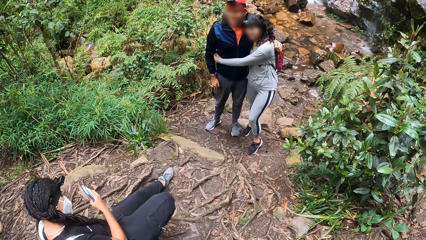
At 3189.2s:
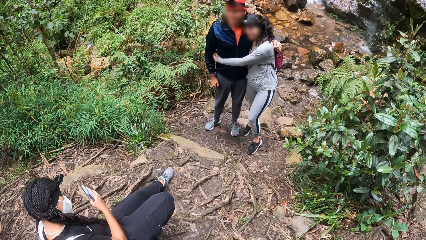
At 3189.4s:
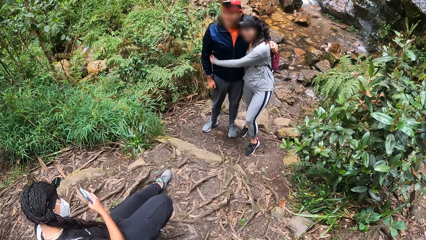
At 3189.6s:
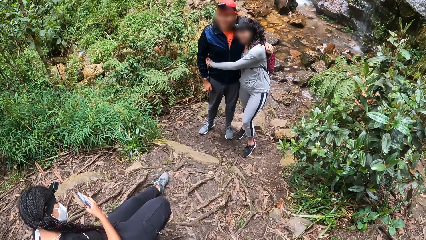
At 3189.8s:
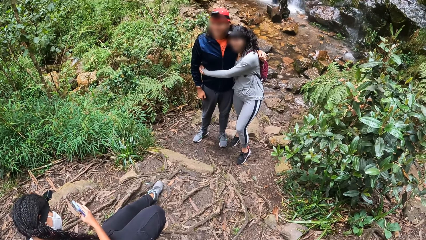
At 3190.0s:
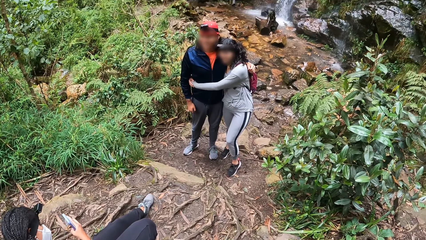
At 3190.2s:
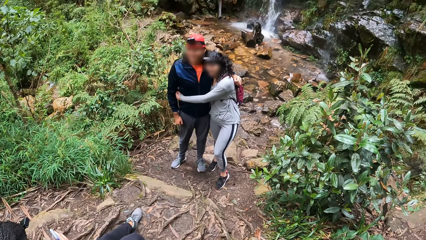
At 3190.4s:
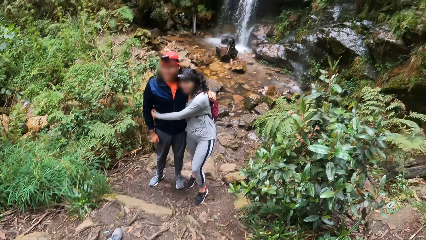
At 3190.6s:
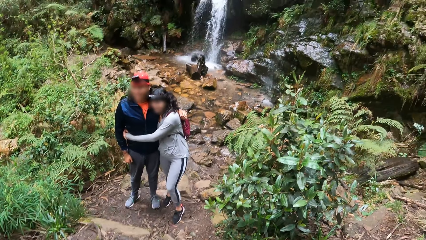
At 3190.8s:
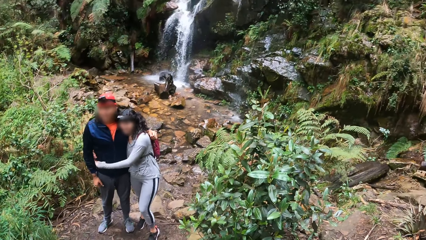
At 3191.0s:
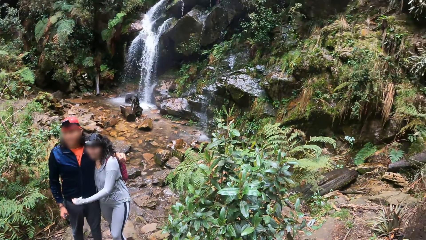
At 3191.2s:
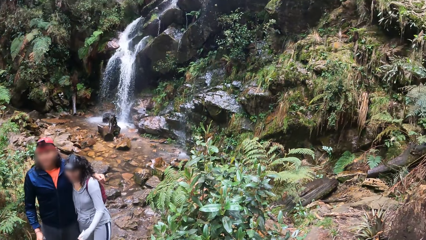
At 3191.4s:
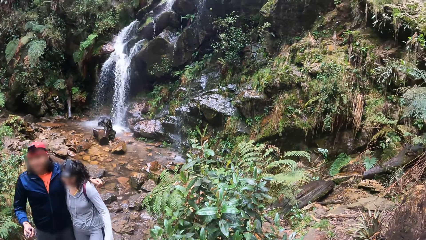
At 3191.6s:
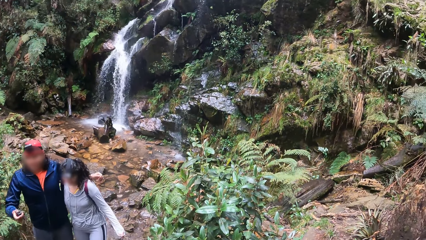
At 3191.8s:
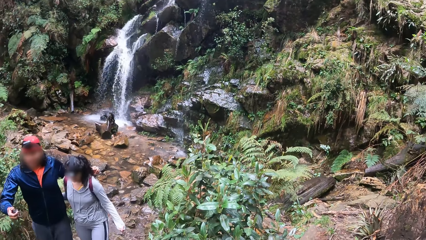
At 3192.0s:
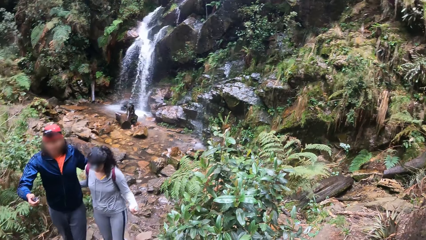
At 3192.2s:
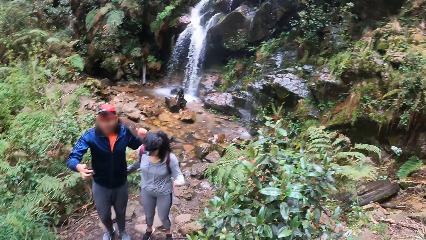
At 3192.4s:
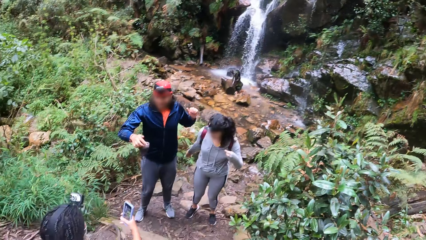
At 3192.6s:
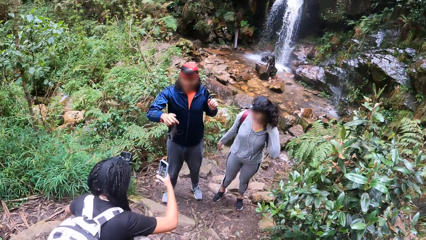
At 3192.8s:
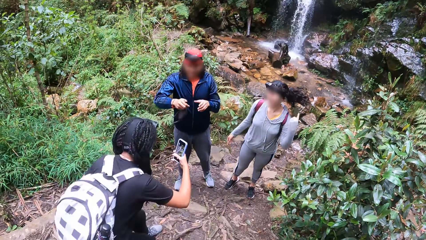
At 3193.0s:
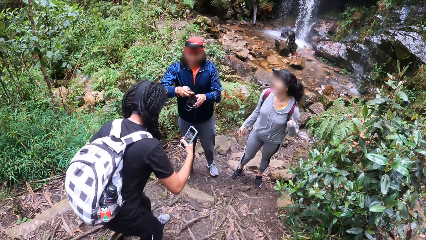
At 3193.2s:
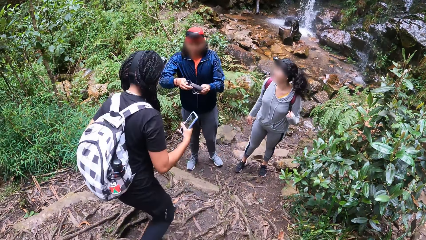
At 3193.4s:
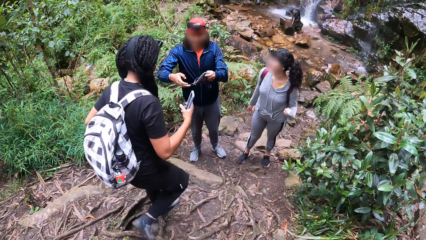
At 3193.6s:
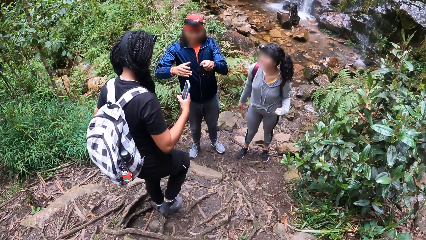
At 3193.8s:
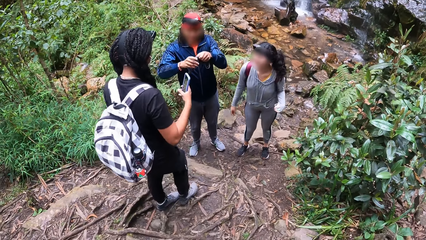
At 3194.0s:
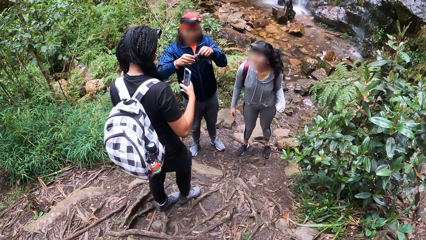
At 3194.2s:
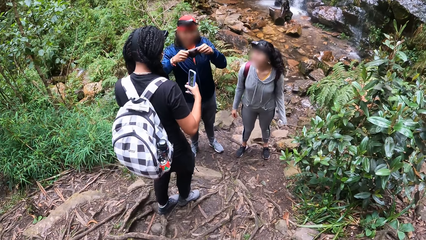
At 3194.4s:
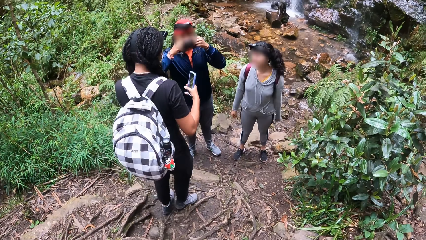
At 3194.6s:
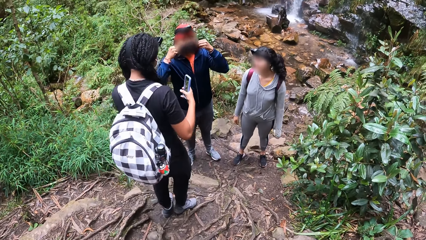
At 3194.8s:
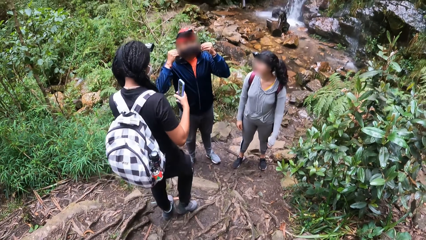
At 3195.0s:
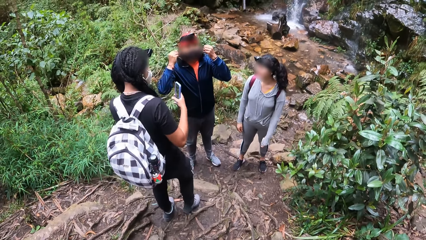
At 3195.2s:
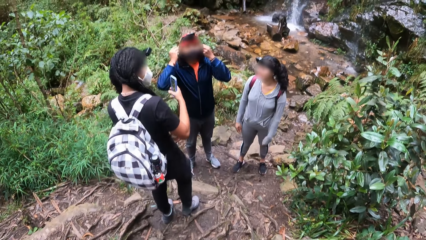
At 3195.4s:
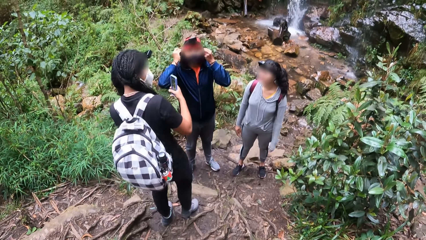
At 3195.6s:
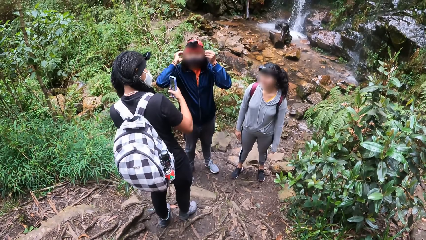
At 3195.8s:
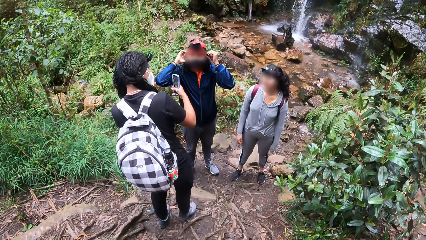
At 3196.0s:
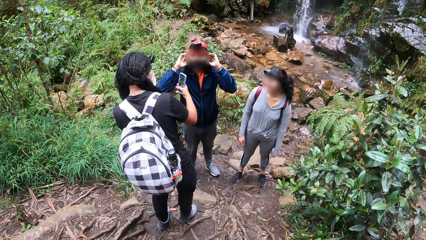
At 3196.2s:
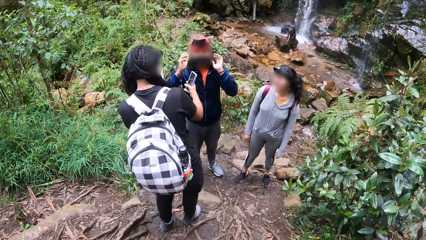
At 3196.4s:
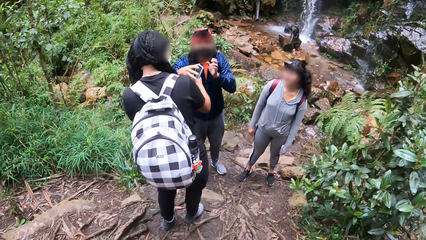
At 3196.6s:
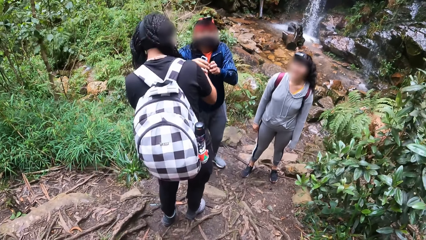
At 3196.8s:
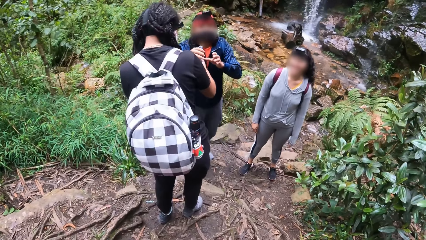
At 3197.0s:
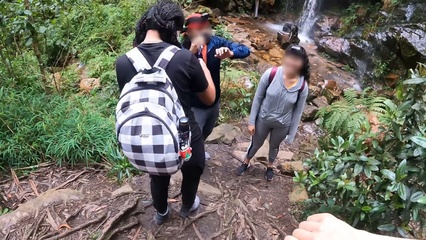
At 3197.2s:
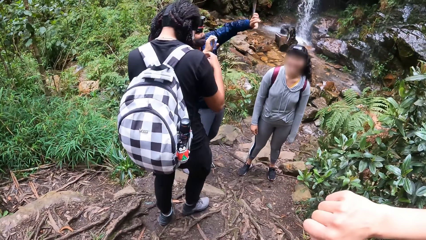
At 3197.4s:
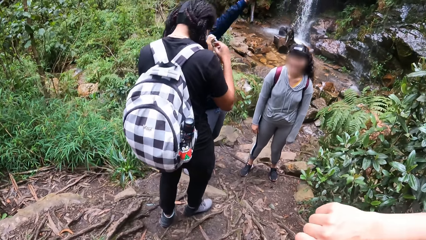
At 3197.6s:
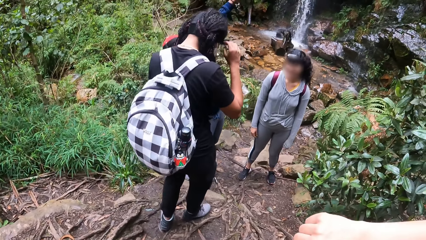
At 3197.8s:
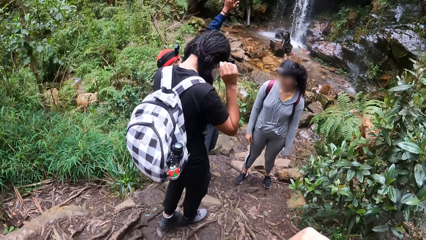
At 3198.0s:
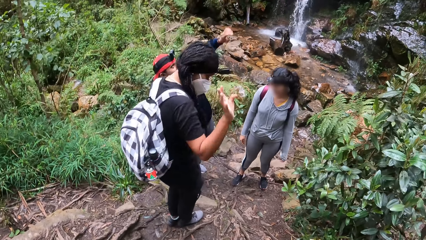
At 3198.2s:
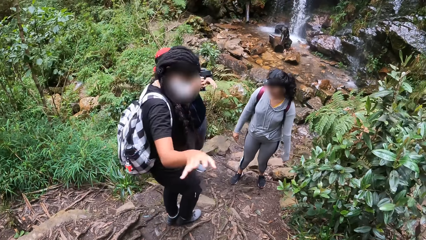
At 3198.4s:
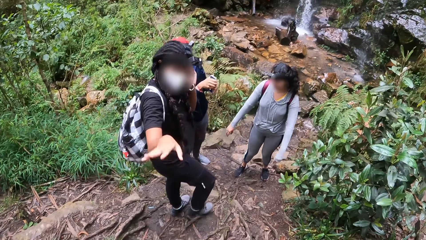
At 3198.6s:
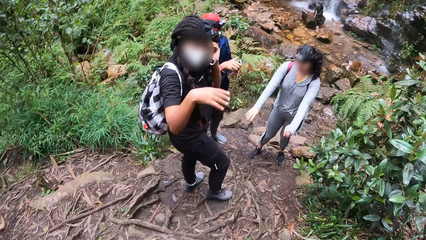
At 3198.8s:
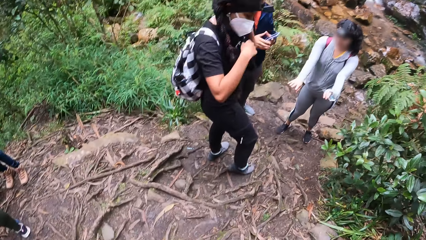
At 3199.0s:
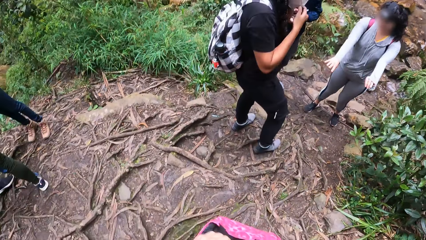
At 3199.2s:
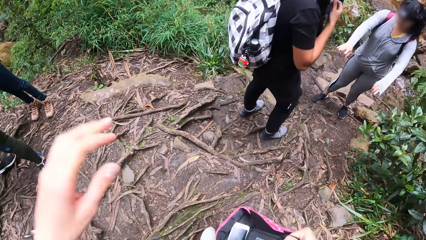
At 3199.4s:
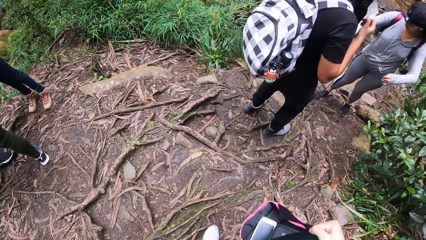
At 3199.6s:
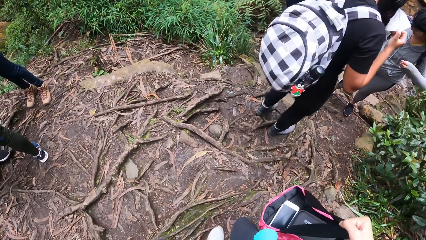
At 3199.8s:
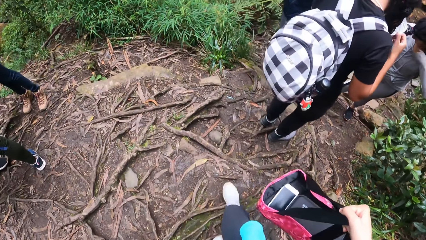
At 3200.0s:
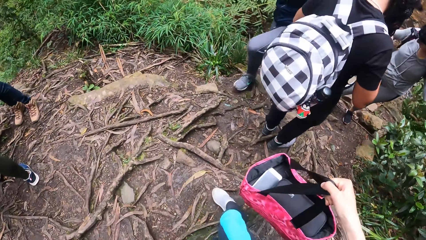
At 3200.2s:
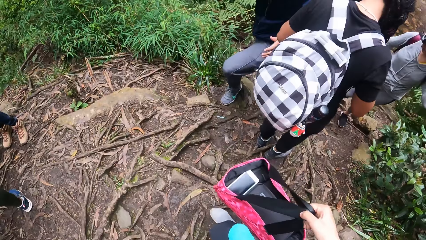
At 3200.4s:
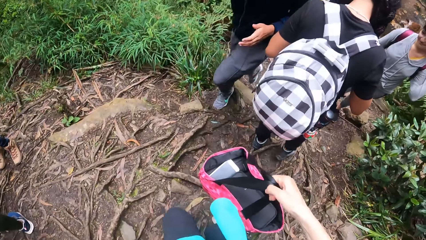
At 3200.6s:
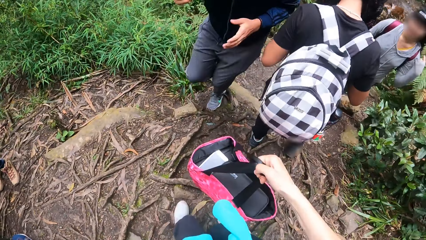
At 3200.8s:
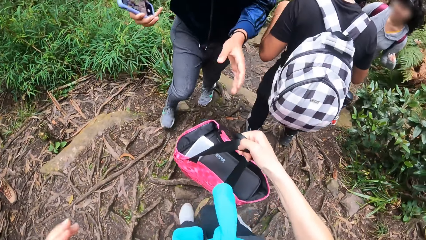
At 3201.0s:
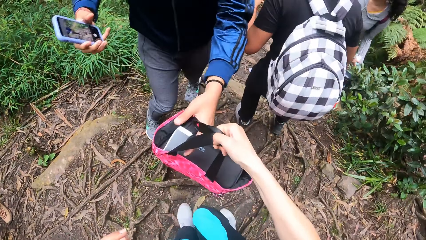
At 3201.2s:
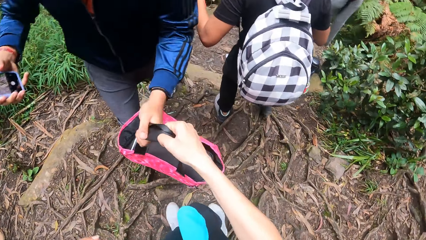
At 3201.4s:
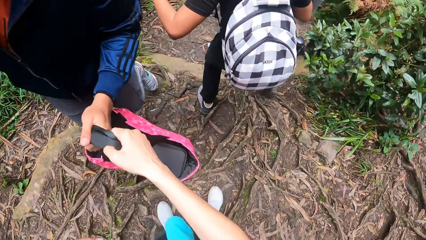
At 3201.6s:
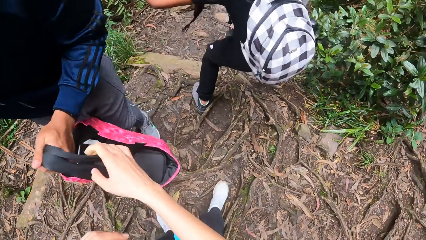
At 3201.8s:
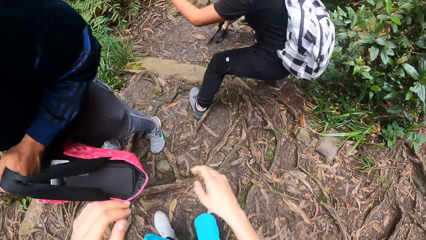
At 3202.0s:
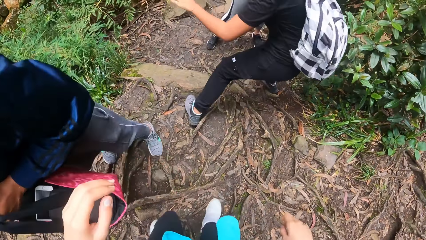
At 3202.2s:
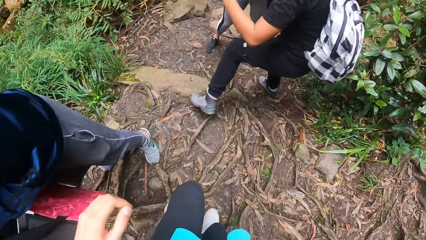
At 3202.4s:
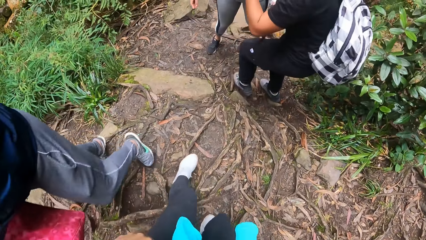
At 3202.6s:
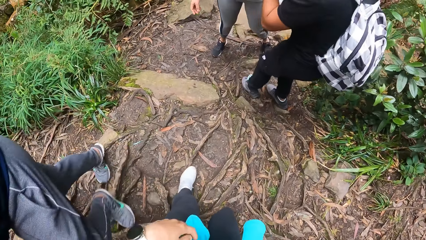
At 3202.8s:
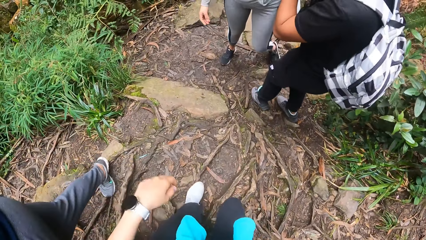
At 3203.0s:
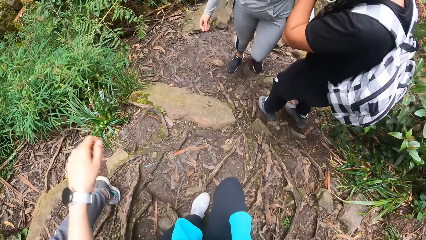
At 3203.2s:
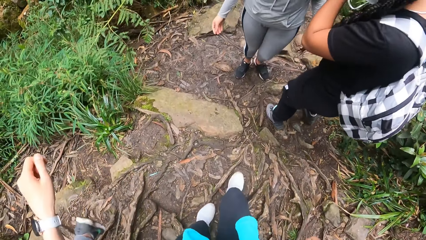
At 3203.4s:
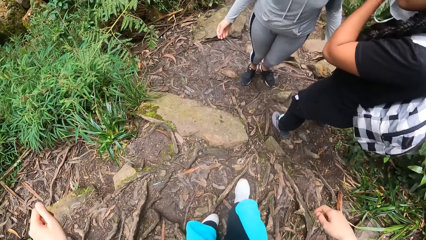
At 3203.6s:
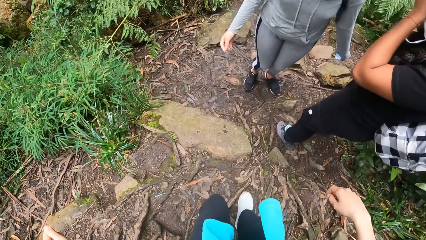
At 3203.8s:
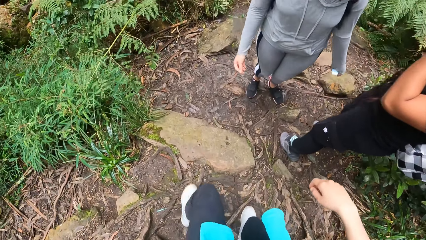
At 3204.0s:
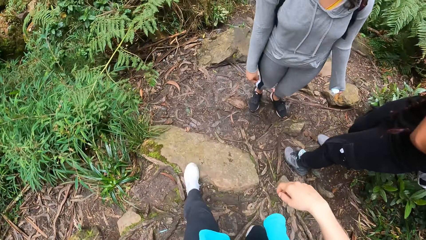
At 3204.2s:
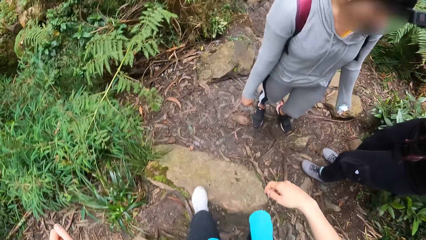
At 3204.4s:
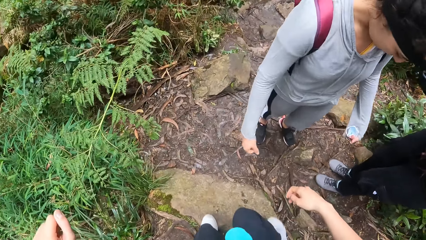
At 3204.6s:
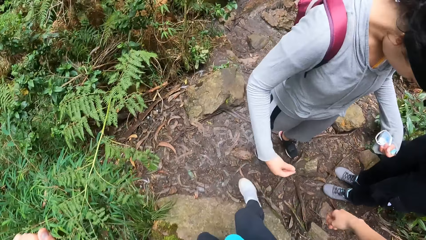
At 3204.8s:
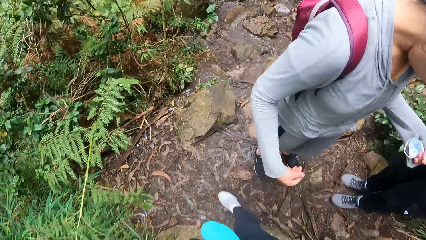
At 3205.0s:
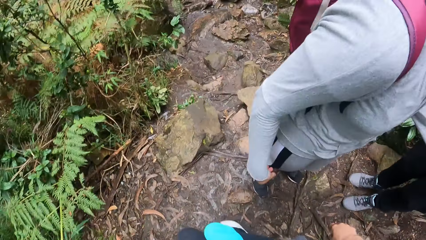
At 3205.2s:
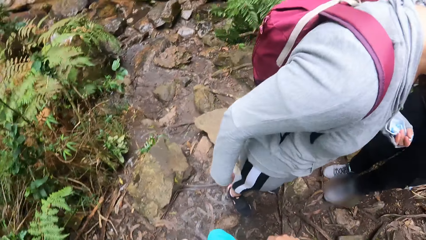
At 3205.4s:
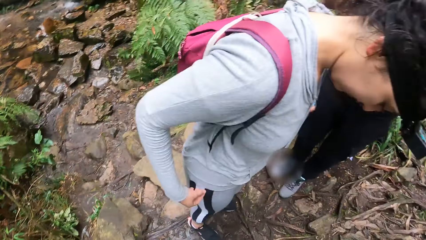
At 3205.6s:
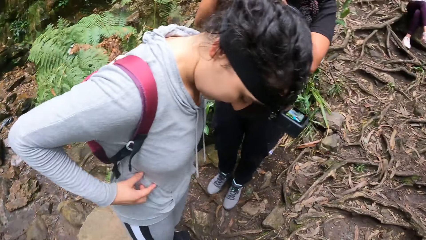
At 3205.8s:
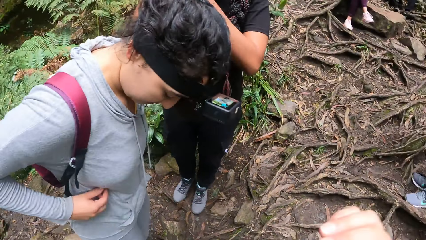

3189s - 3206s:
A woman stands up. Another woman removes her hands from a man's body. The man holds a mask and wears the face mask in his hands on his face. The first woman snaps the other woman with a phone in her right hand. The man takes the phone from the first woman with his right hand and stretches the left hand. The first woman moves the right hand. The camera wearer moves the left hand and passes a bag to the man. They walk towards the other woman.
